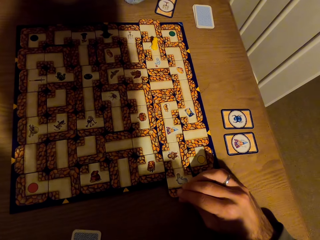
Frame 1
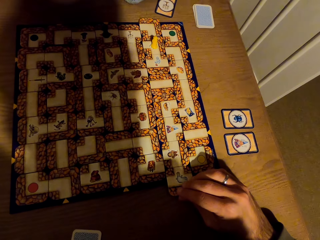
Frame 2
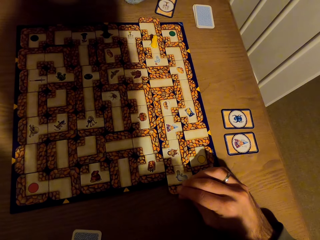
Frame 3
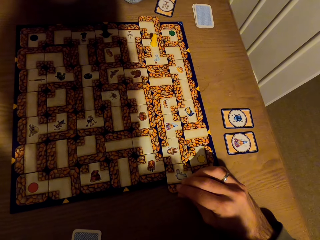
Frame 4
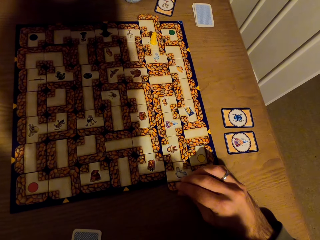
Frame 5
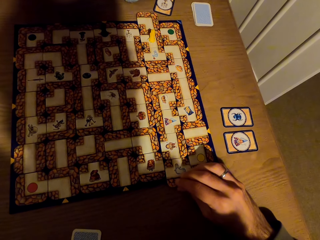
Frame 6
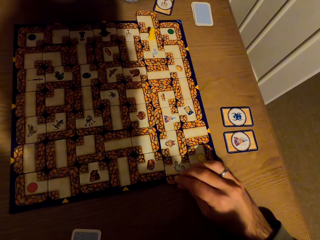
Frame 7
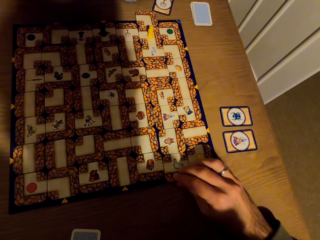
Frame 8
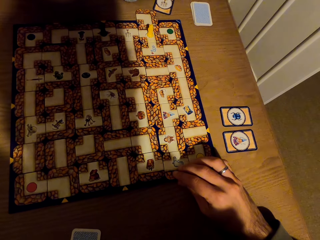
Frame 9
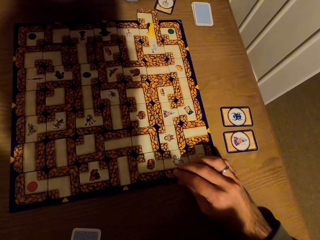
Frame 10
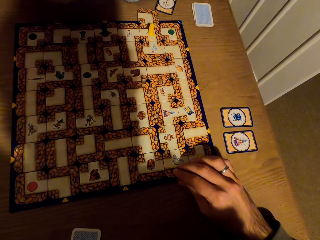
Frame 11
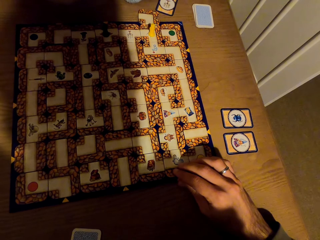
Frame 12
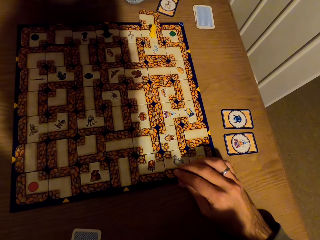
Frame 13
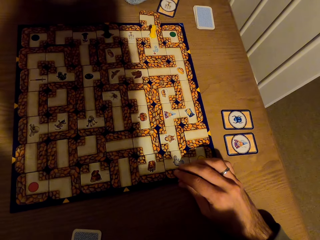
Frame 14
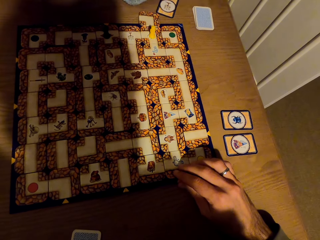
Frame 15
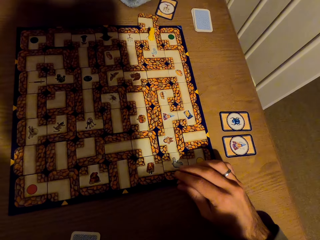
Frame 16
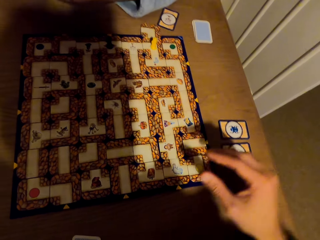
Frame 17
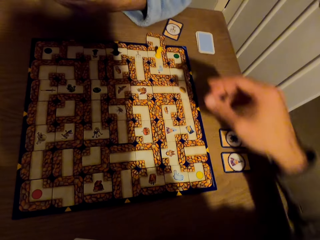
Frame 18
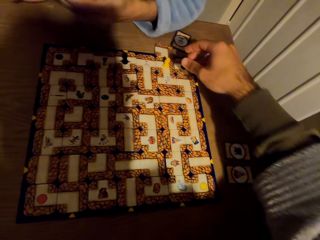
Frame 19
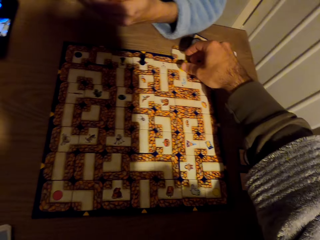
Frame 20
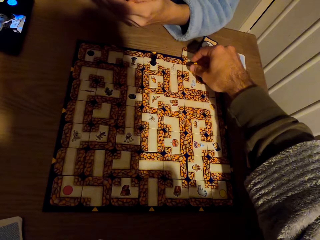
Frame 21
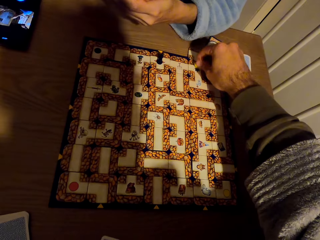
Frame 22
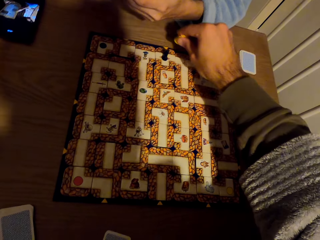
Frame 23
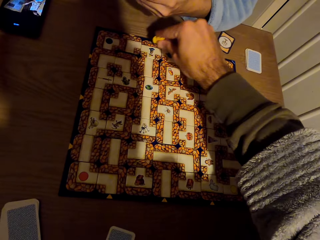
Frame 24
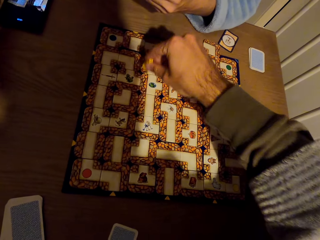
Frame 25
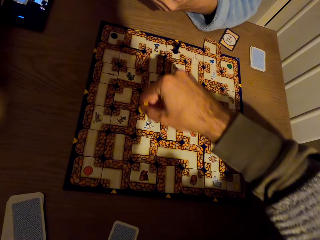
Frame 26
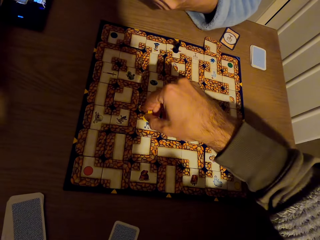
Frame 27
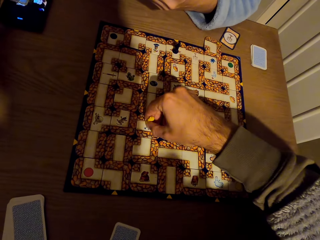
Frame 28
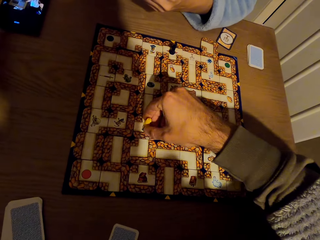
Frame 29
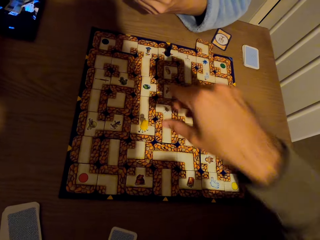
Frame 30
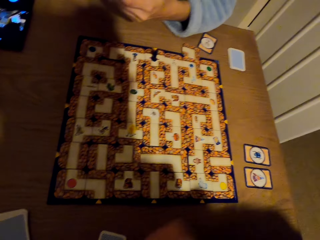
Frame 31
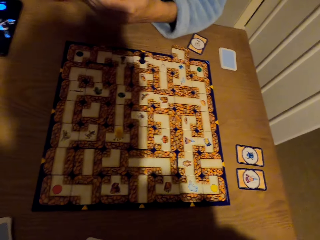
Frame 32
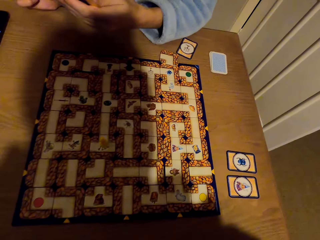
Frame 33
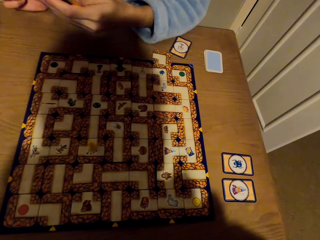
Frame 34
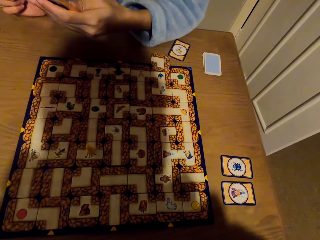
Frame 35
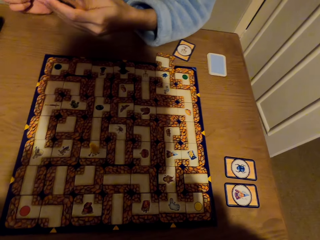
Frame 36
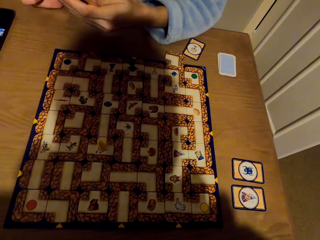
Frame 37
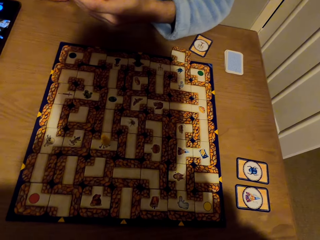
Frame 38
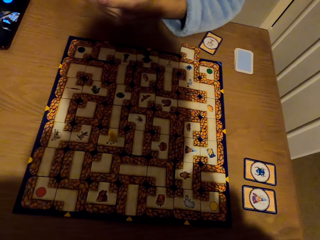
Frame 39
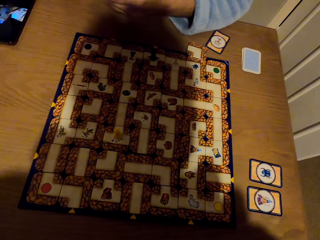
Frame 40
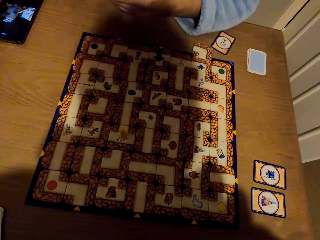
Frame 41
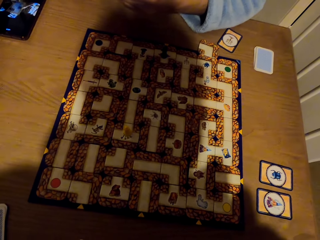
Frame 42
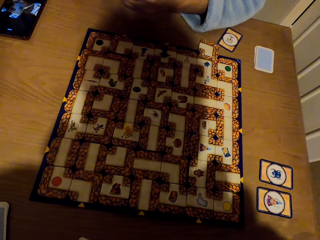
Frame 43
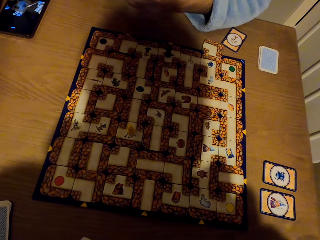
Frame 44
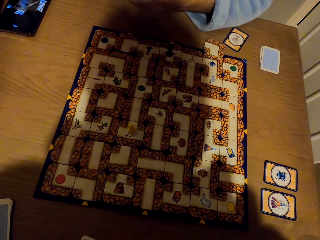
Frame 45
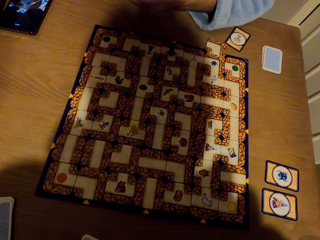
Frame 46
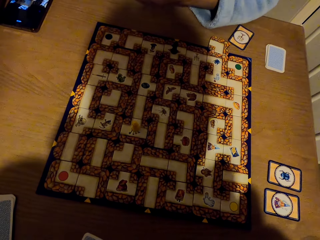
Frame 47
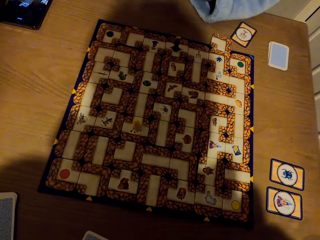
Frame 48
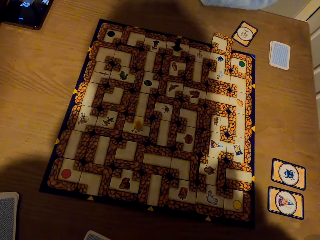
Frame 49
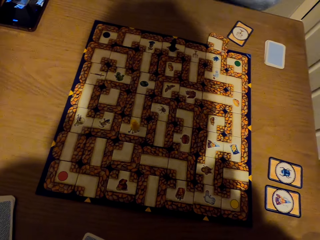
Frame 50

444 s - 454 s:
The camera wearer picks the pawn from the labyrinth board with the right hand. They drop the pawn on the labyrinth board with the right hand. They stare at the labyrinth board game.

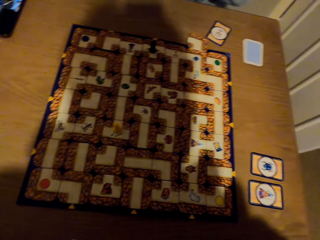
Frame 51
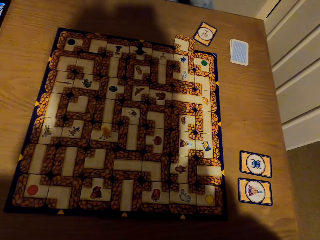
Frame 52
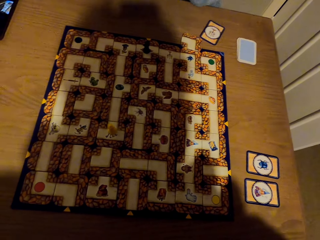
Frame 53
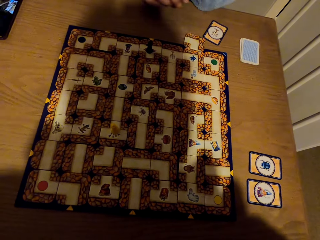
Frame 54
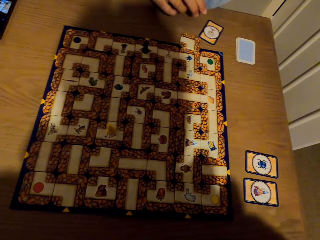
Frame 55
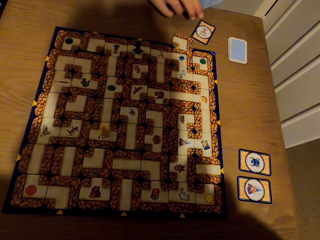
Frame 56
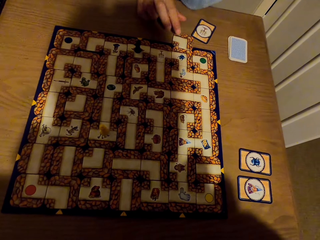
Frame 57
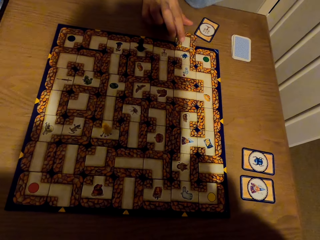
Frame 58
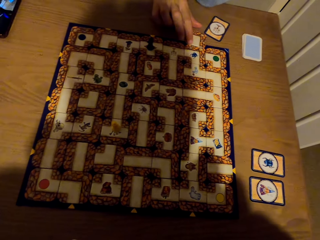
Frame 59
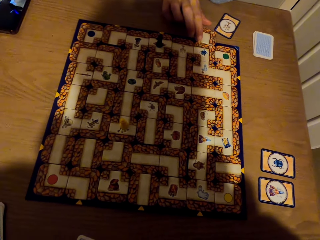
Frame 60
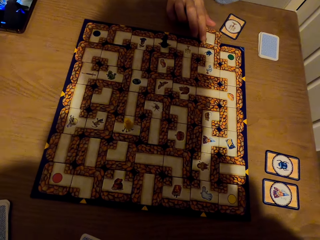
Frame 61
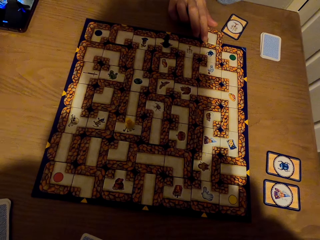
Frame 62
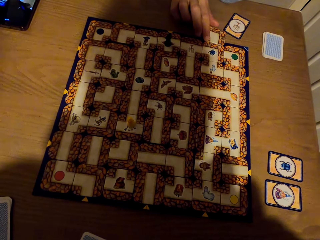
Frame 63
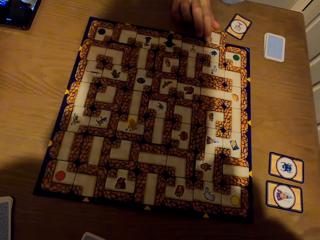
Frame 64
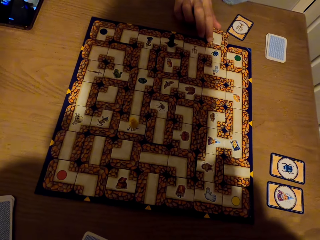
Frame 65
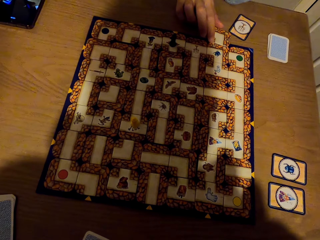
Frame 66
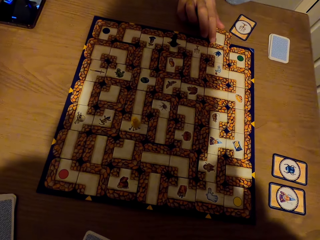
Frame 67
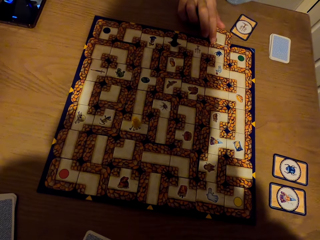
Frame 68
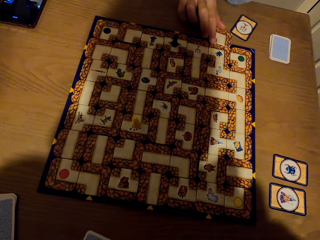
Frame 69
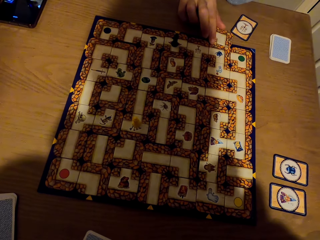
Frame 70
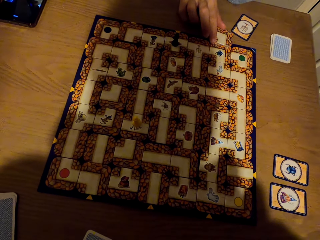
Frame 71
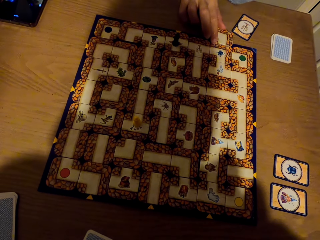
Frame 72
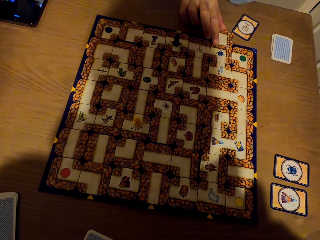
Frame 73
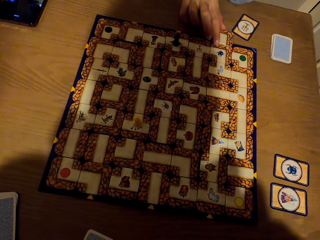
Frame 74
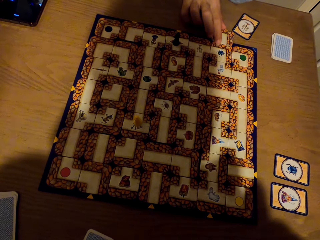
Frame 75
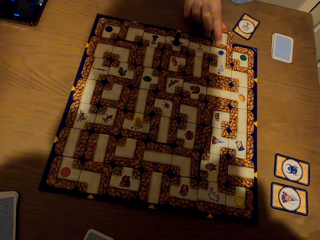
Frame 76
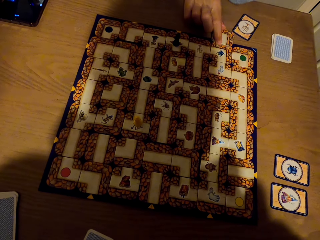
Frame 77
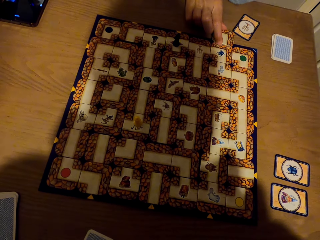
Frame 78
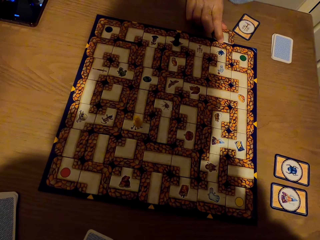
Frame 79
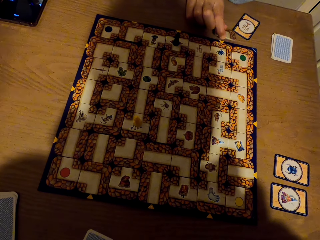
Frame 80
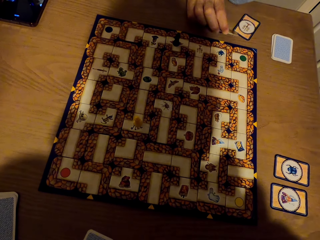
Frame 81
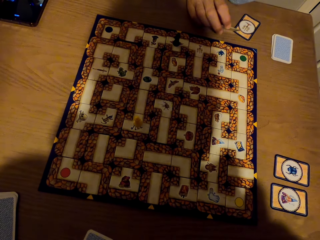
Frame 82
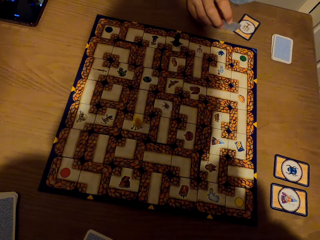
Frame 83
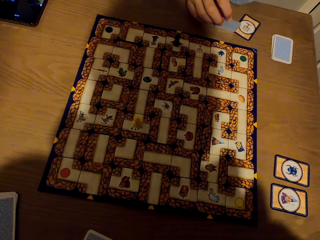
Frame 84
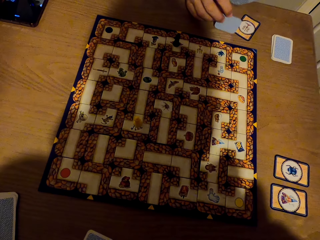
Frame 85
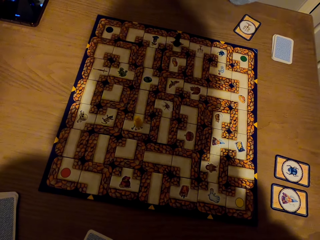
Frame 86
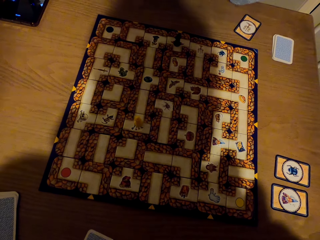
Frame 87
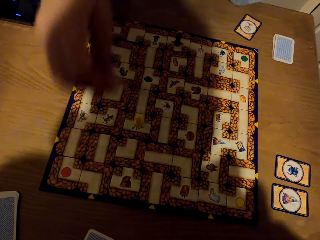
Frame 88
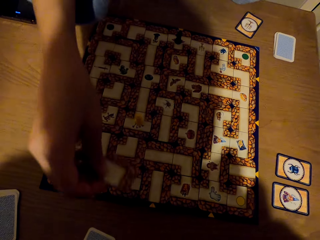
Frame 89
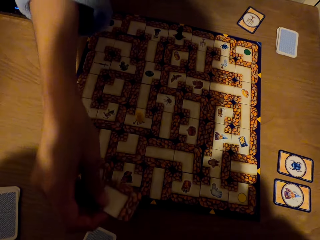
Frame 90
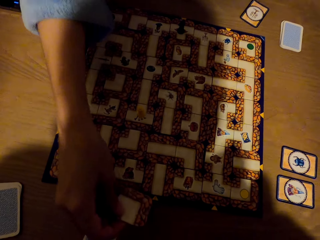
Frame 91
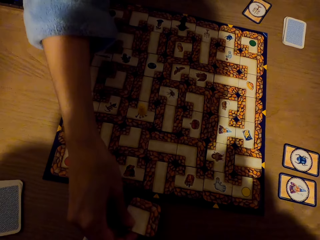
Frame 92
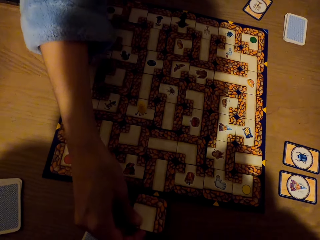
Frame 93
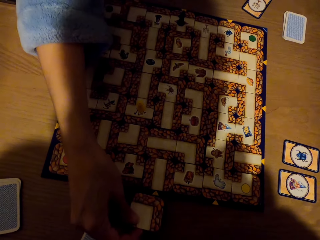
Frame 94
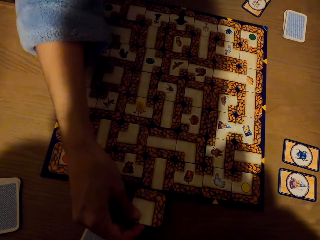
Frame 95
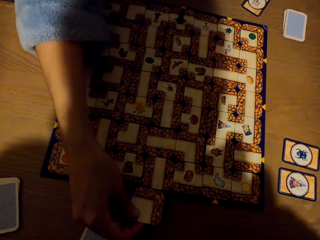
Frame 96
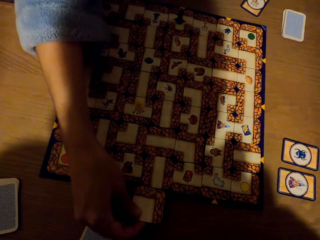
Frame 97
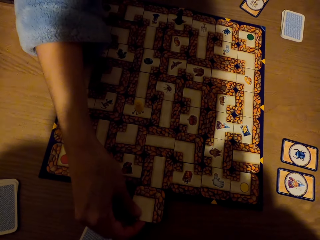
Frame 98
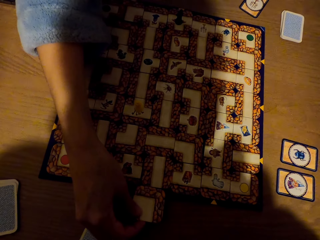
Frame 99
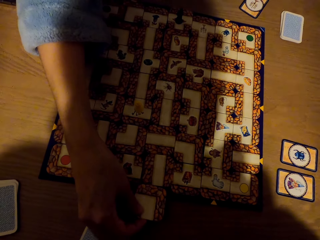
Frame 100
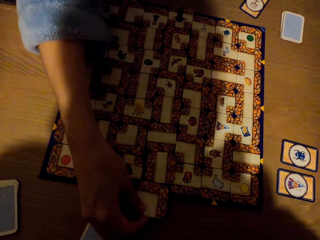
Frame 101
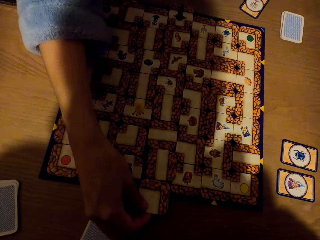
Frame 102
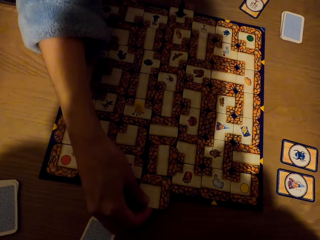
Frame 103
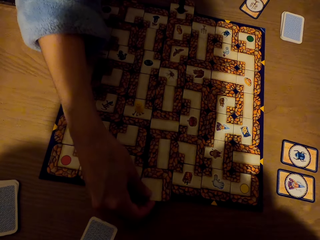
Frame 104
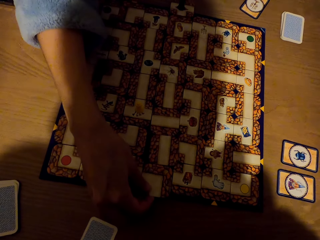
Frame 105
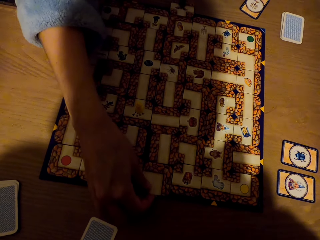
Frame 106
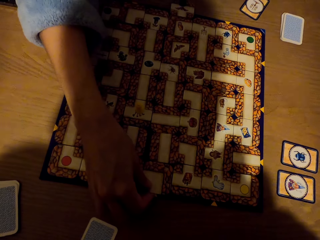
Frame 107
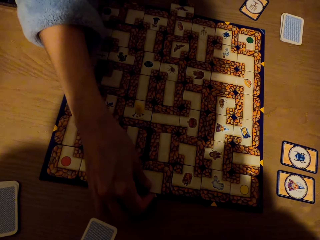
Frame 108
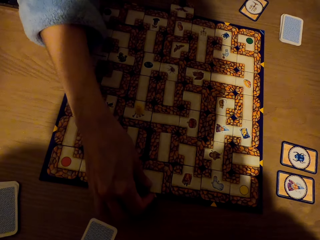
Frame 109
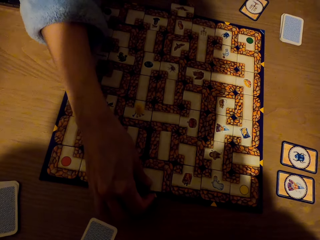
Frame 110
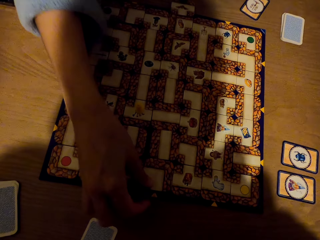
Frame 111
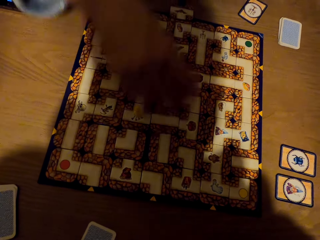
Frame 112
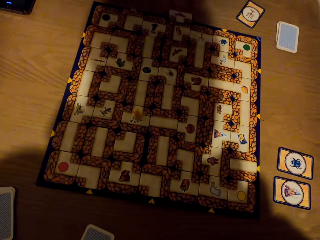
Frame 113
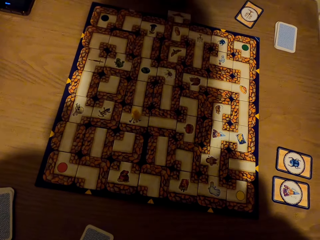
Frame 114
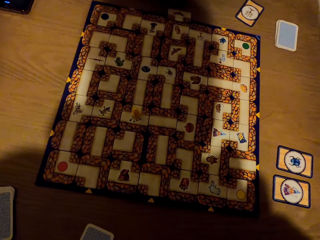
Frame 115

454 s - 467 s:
A lady picks the tile. The lady picks the card from the labyrinth board with the right hand. The lady fixes the card on the labyrinth board with the right hand.
